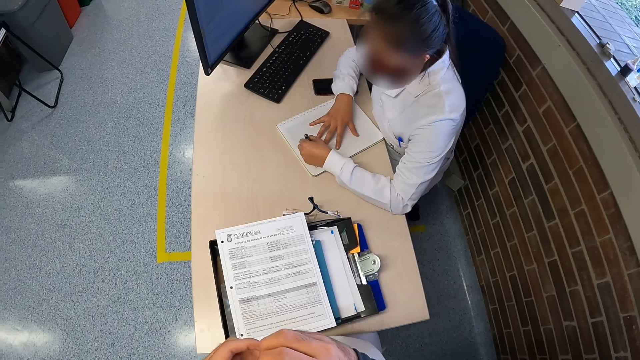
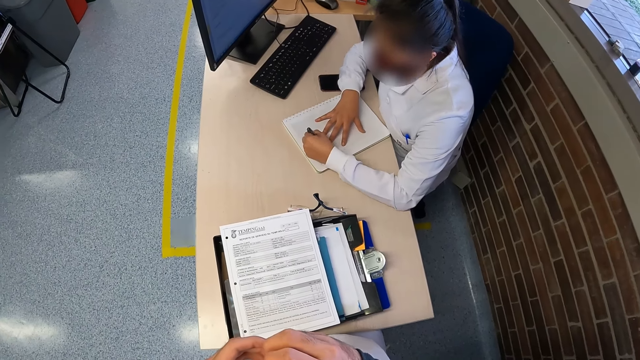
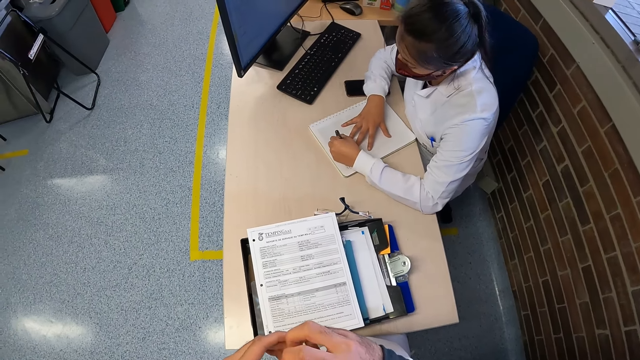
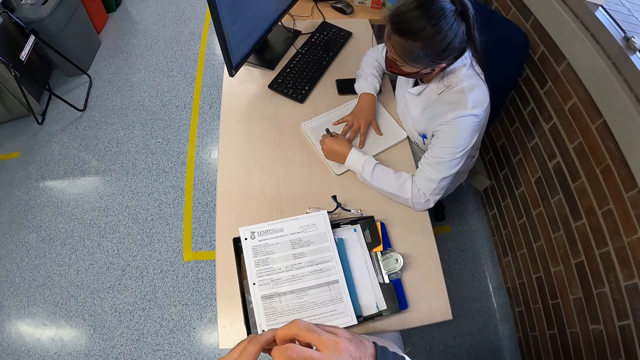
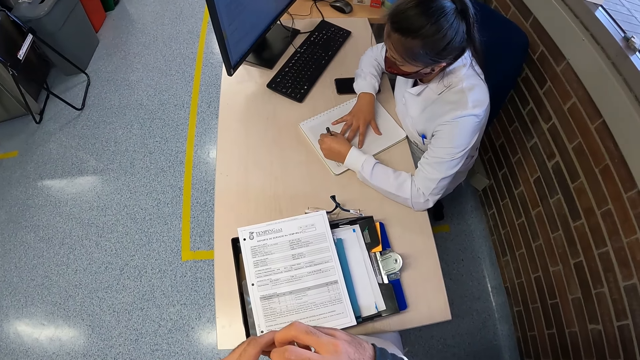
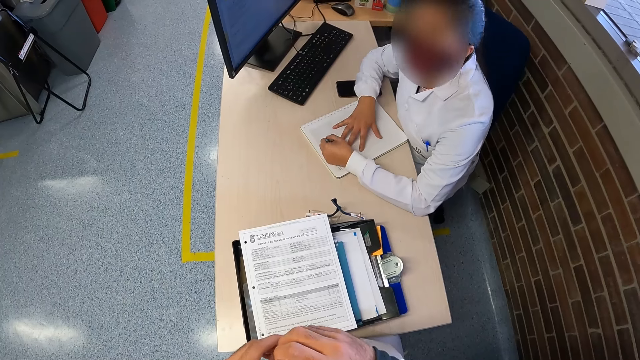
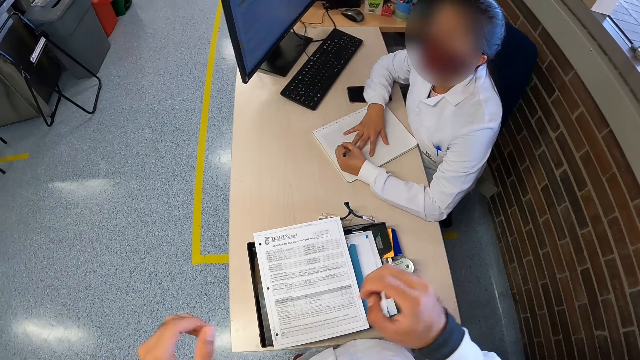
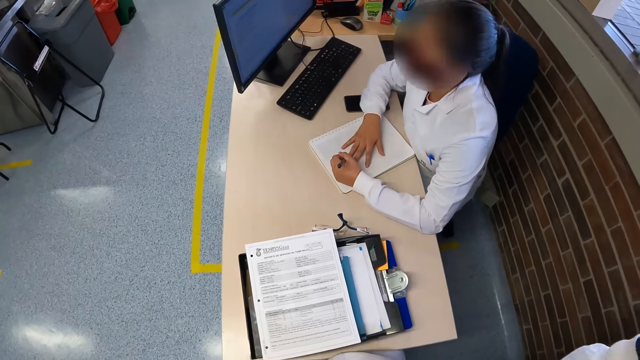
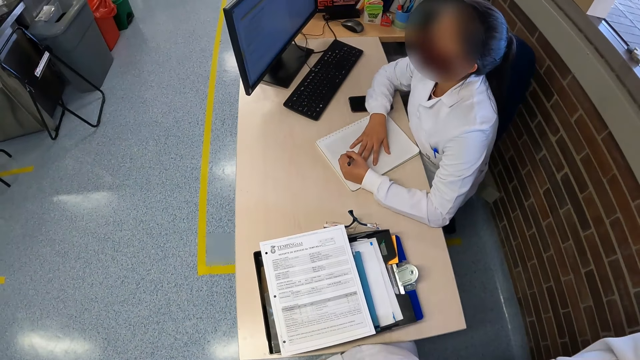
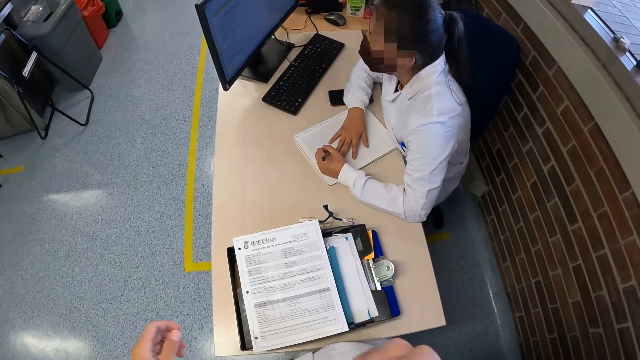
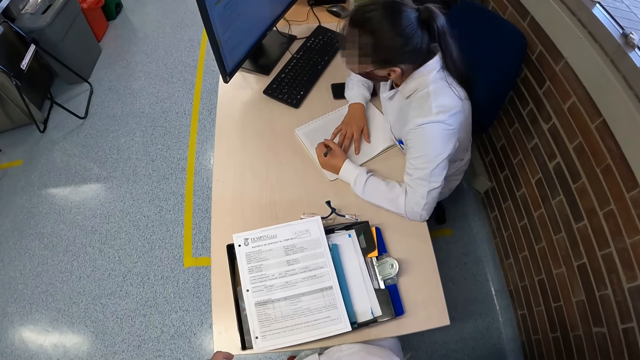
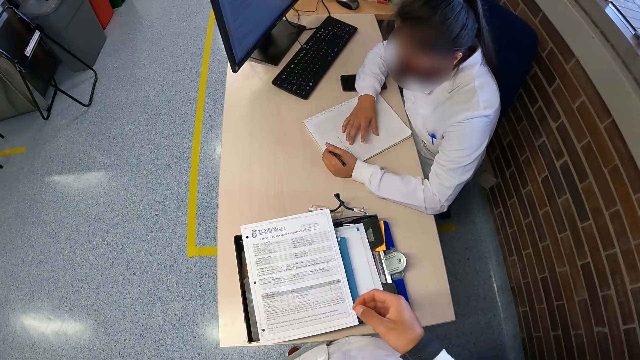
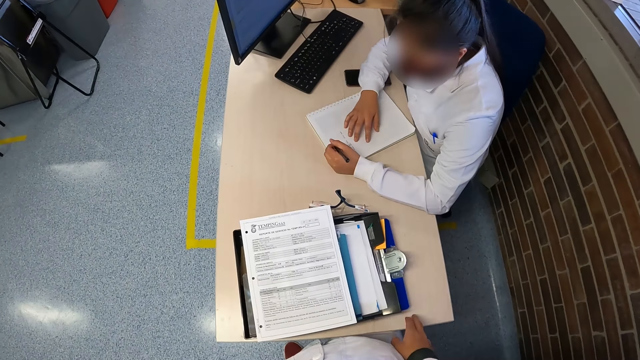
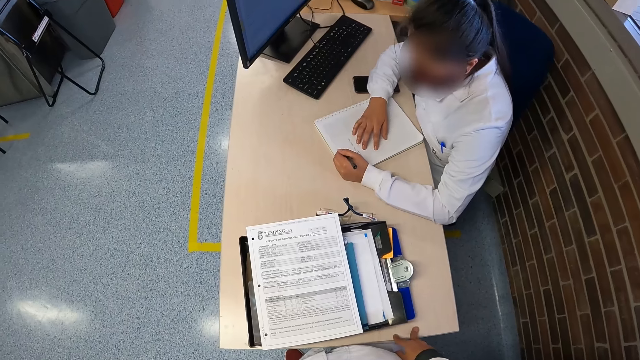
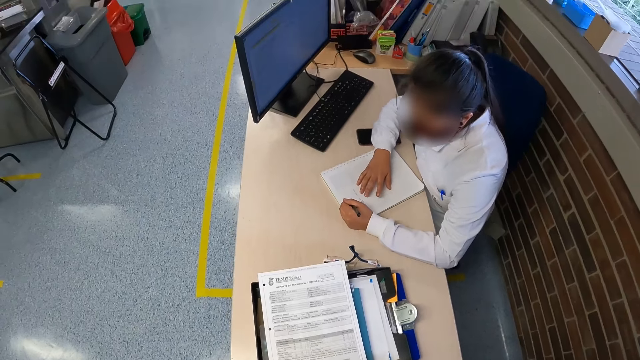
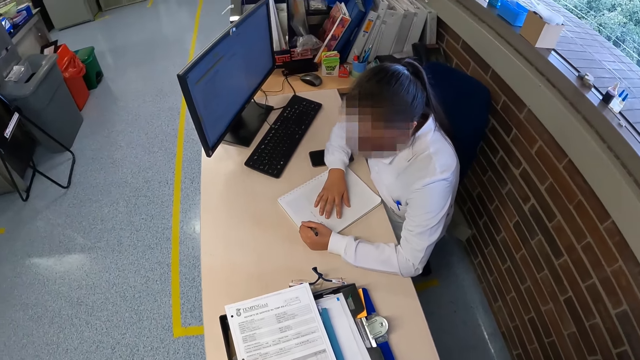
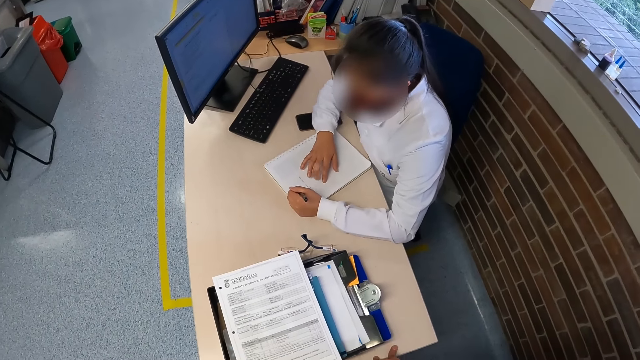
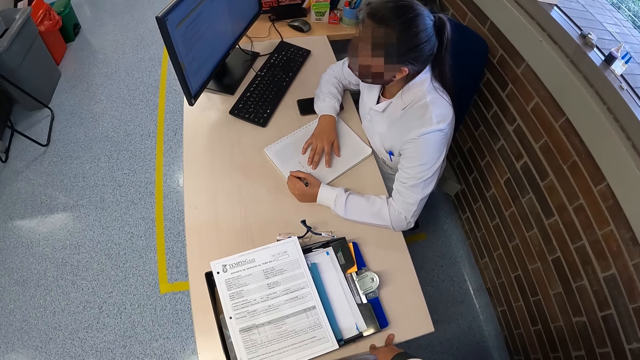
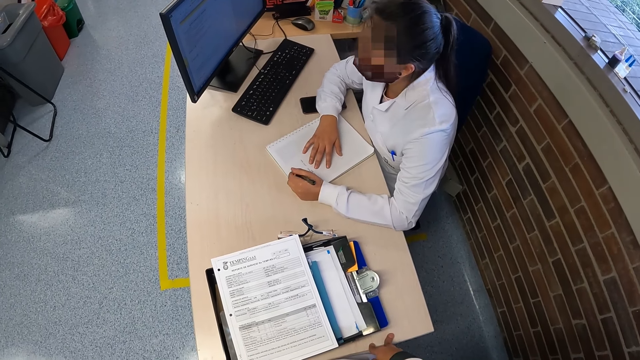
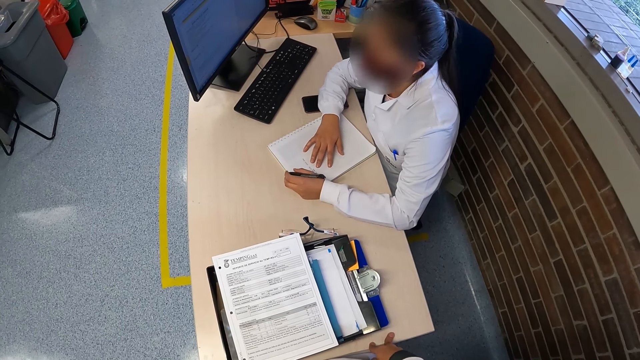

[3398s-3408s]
The camera wearer puts his right hand on the desk.

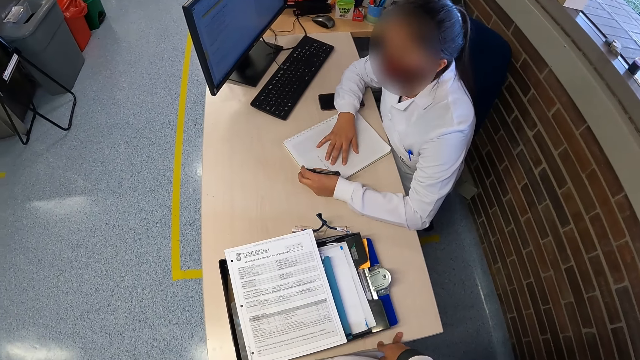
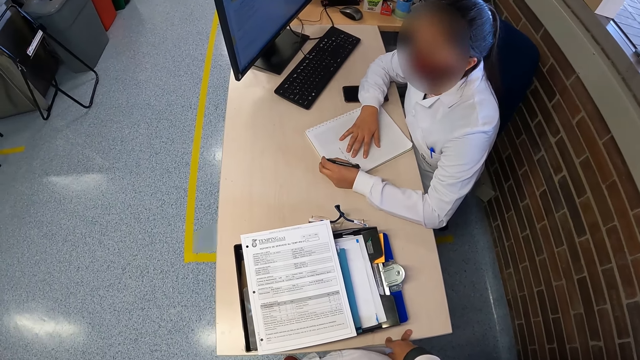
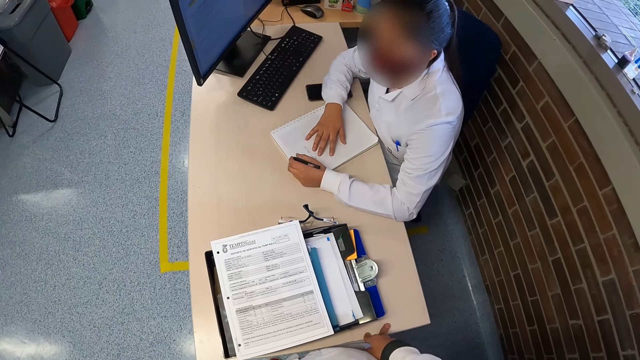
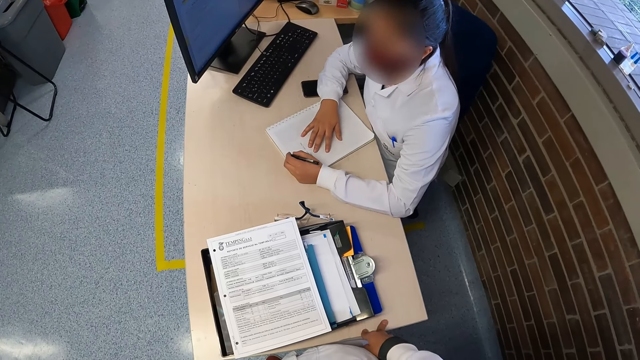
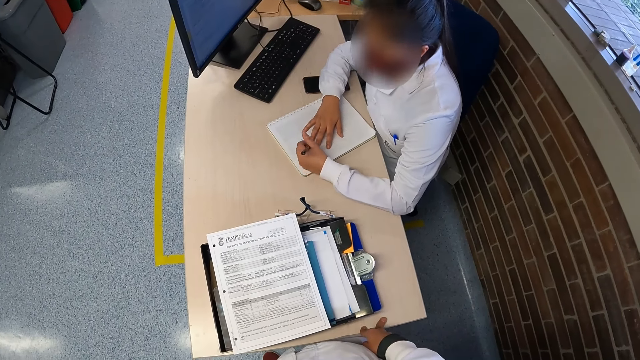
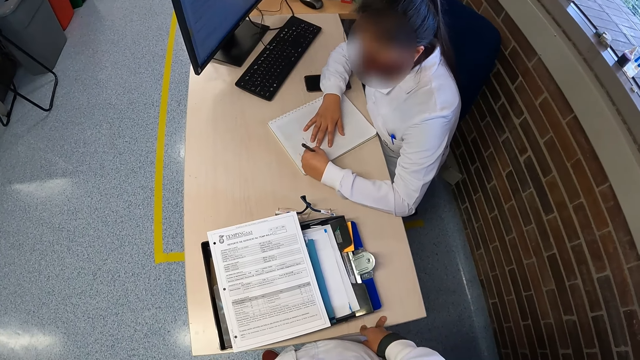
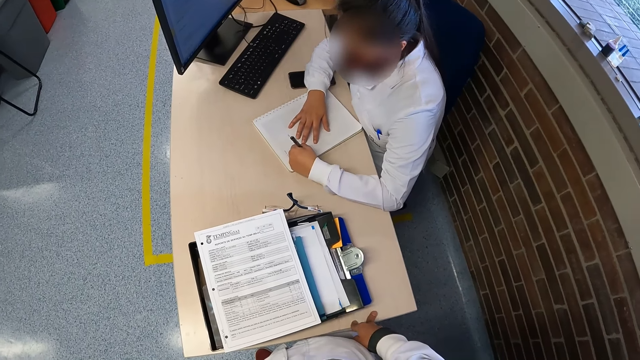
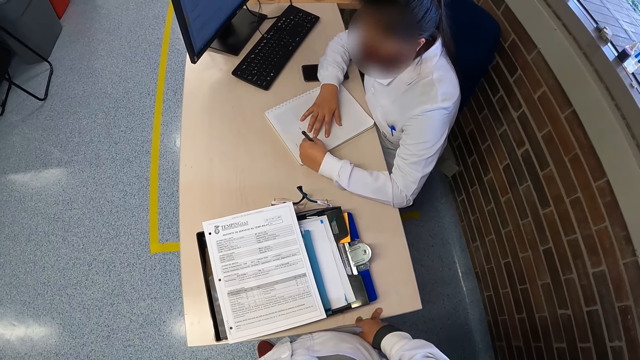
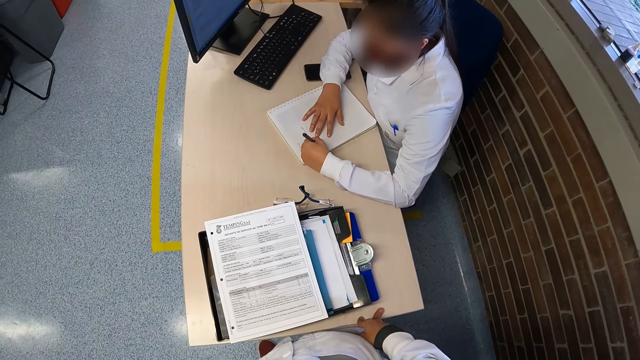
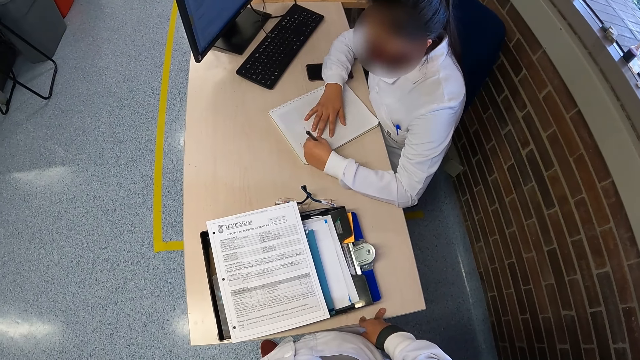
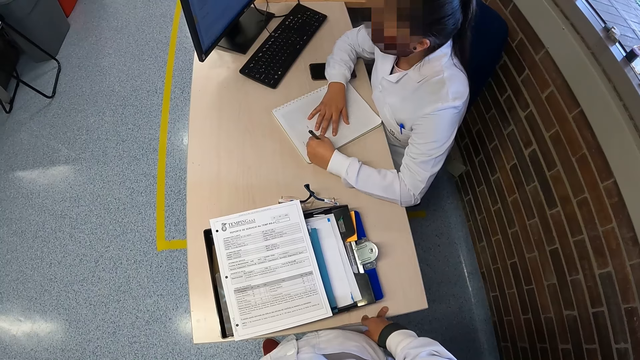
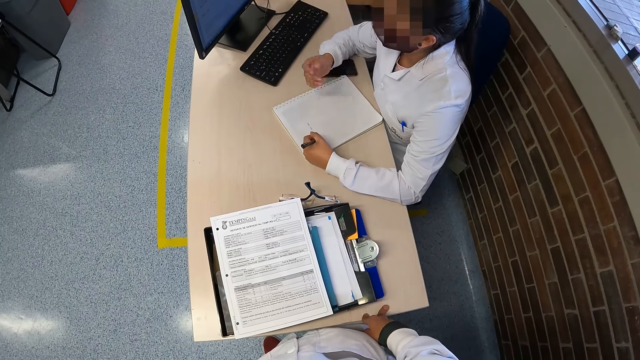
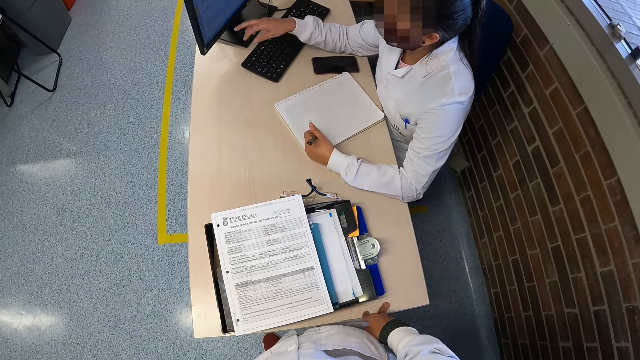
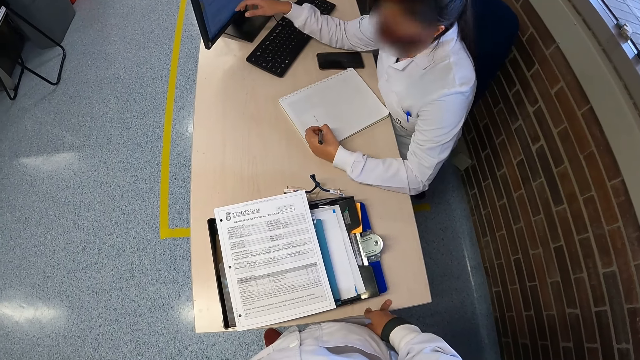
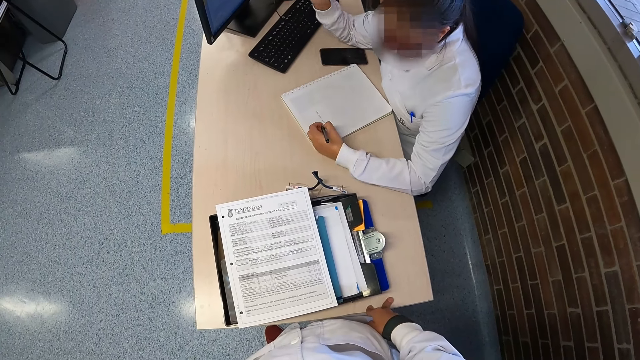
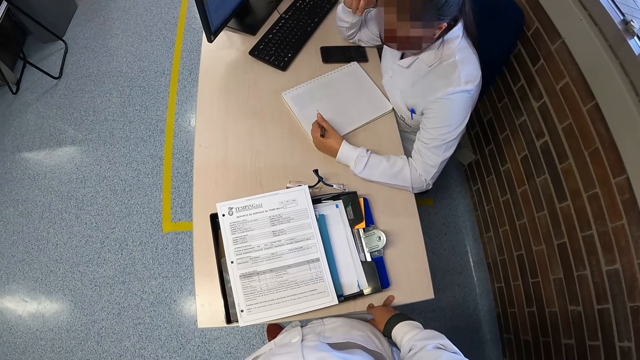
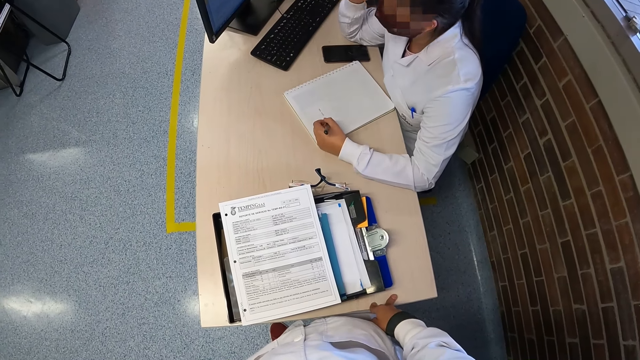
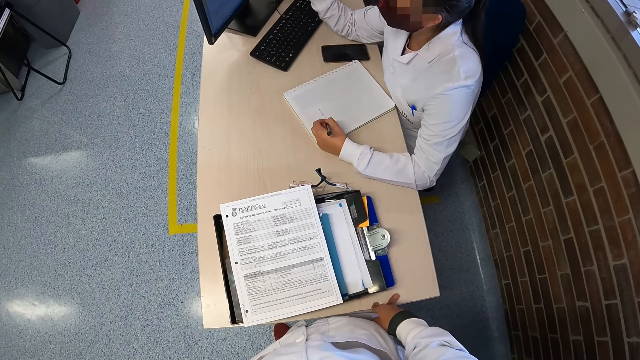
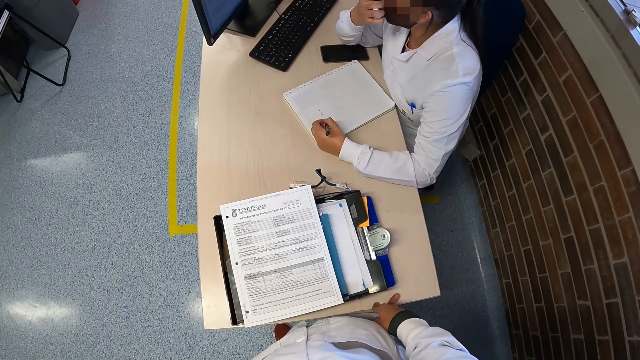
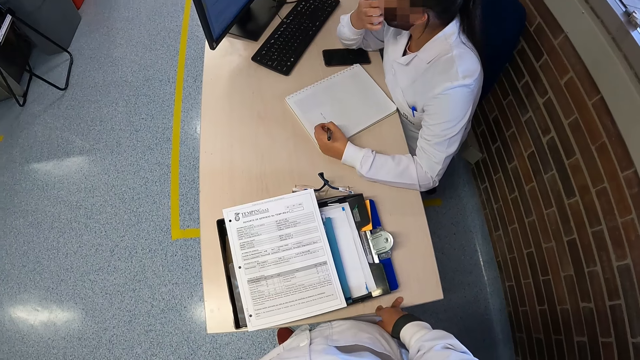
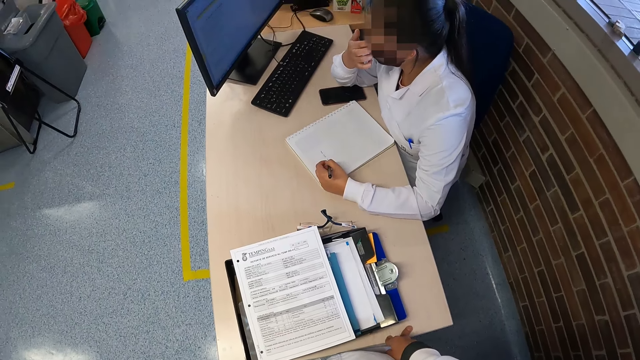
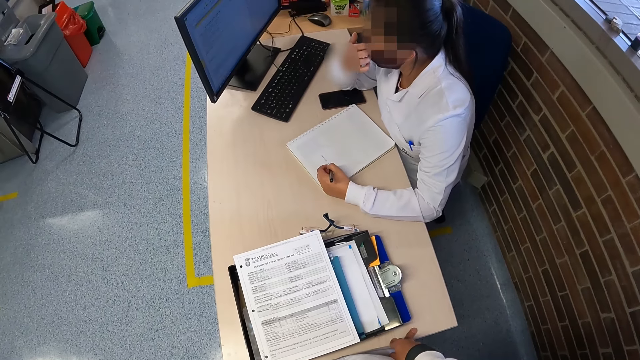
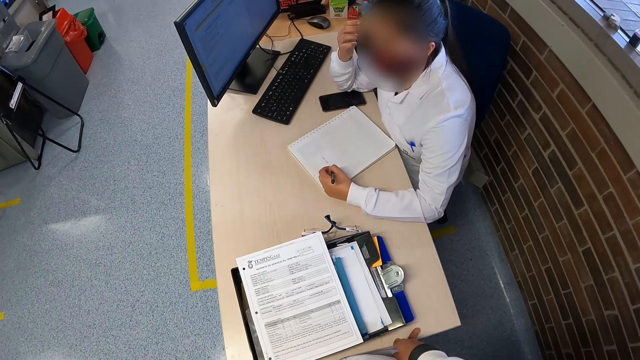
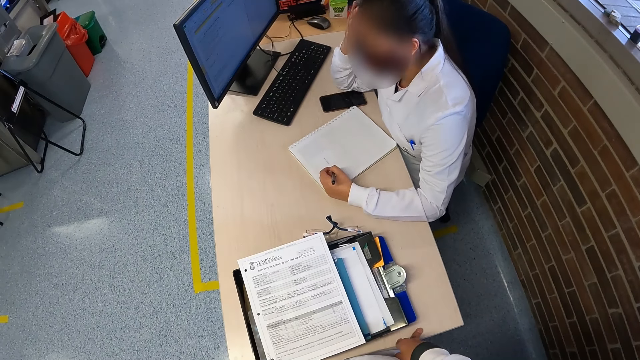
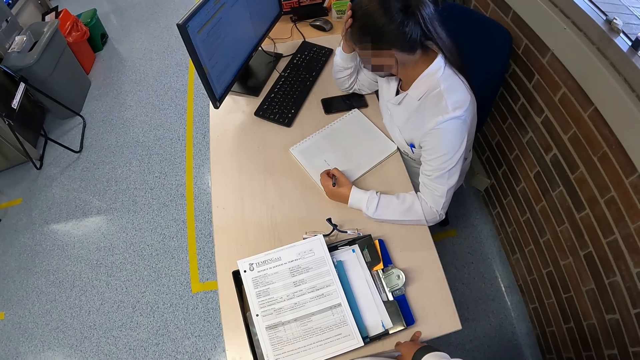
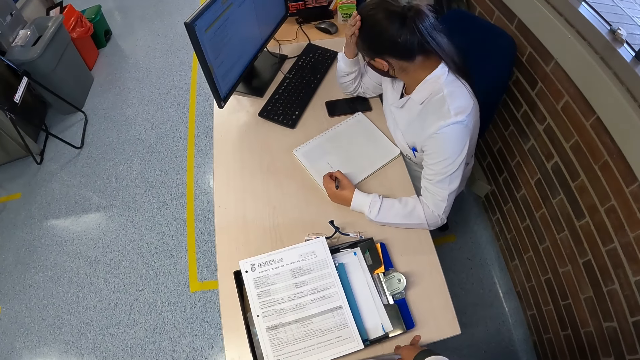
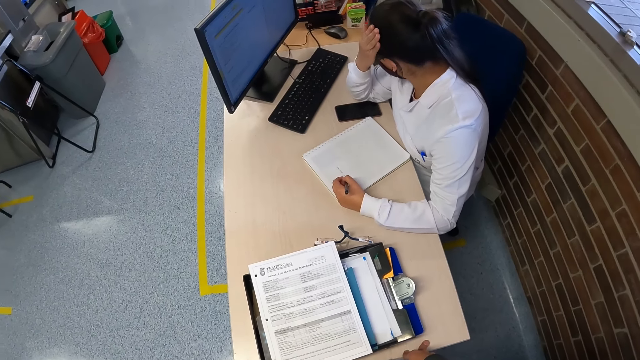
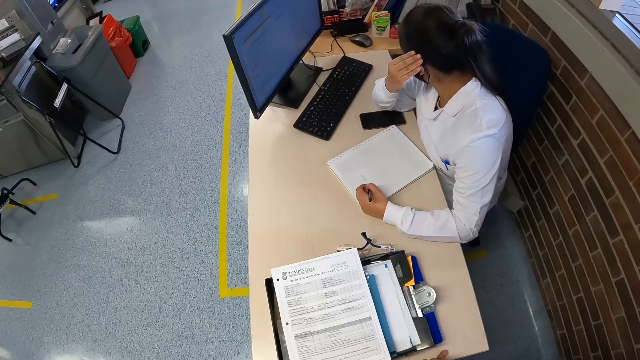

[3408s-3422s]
The woman writes on the book on the table with the pen in her left hand, points to a monitor on the table with her right hand, and touches her hair with her right hand.
